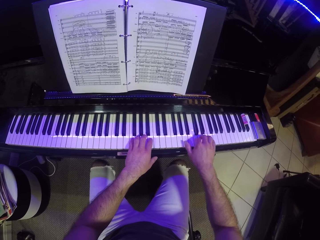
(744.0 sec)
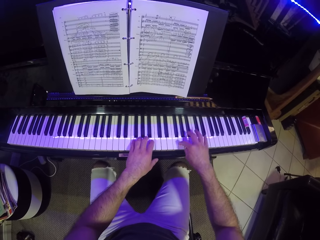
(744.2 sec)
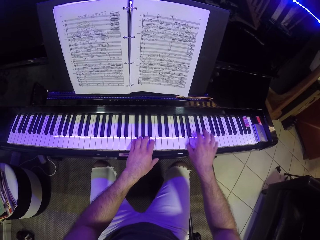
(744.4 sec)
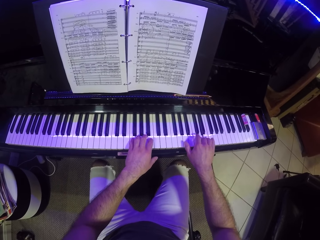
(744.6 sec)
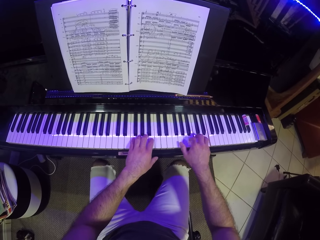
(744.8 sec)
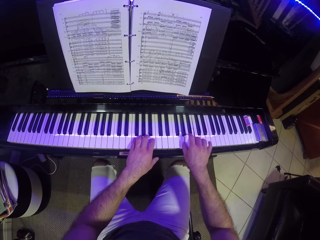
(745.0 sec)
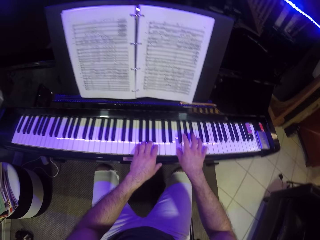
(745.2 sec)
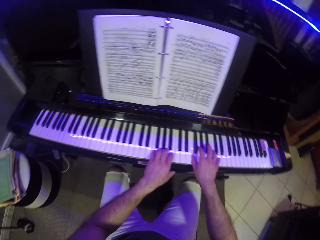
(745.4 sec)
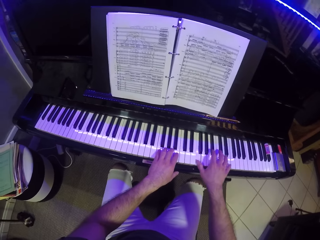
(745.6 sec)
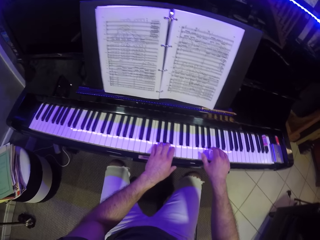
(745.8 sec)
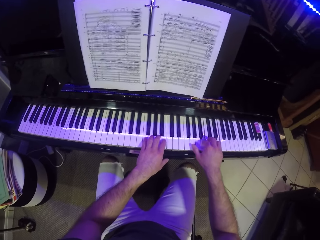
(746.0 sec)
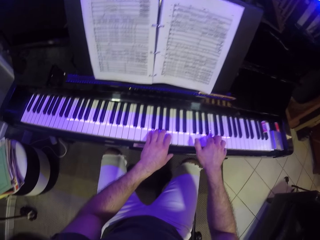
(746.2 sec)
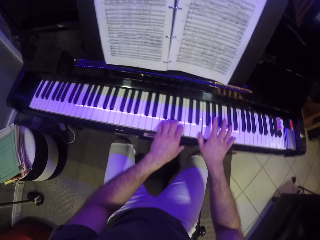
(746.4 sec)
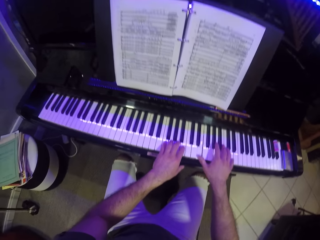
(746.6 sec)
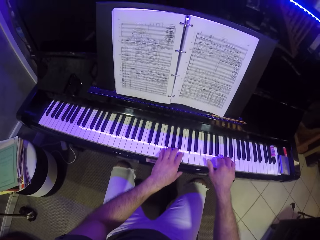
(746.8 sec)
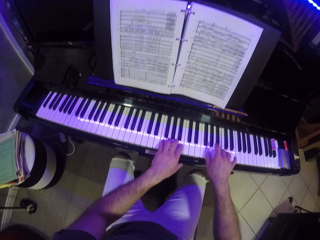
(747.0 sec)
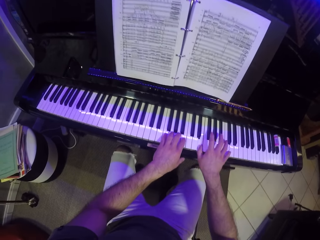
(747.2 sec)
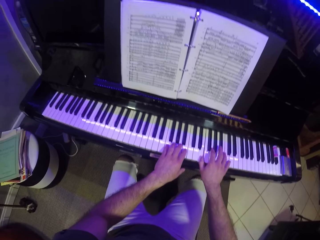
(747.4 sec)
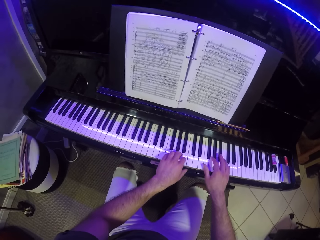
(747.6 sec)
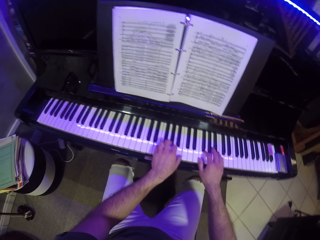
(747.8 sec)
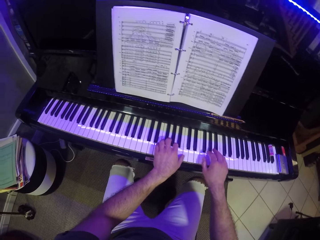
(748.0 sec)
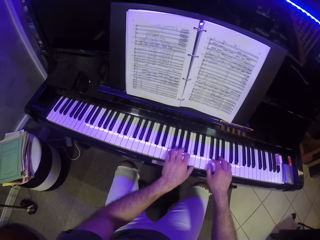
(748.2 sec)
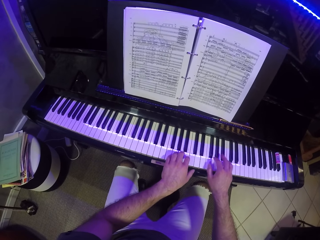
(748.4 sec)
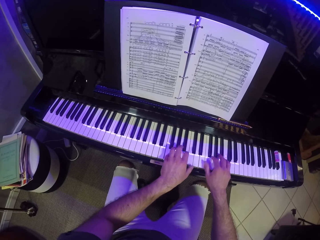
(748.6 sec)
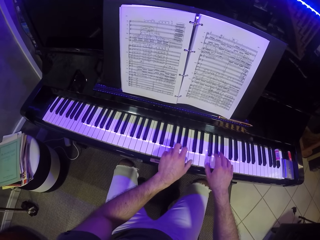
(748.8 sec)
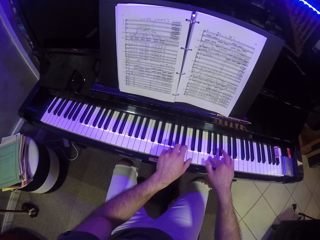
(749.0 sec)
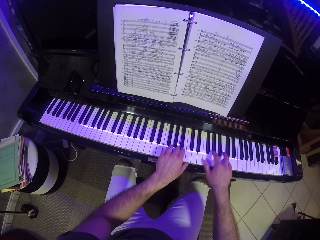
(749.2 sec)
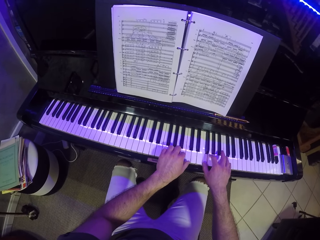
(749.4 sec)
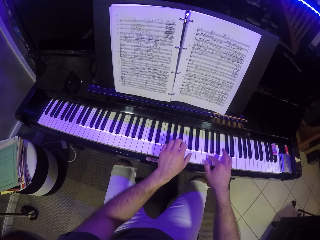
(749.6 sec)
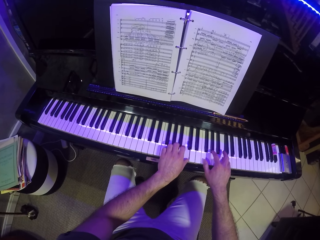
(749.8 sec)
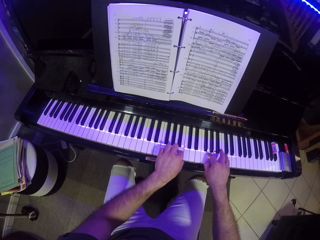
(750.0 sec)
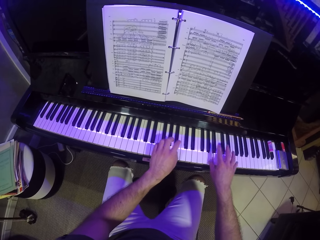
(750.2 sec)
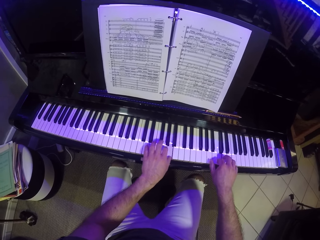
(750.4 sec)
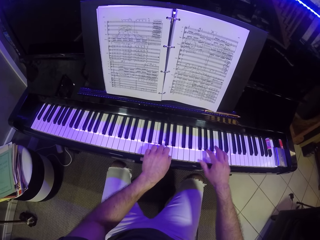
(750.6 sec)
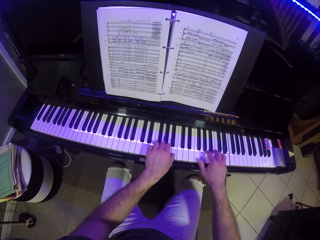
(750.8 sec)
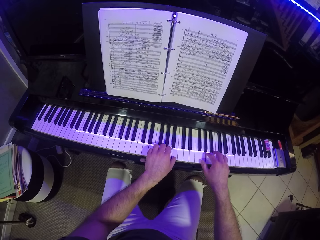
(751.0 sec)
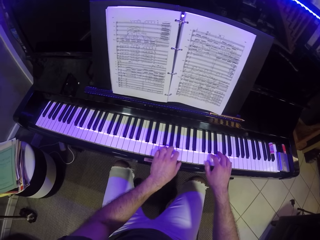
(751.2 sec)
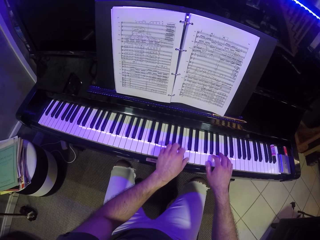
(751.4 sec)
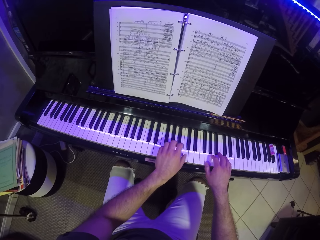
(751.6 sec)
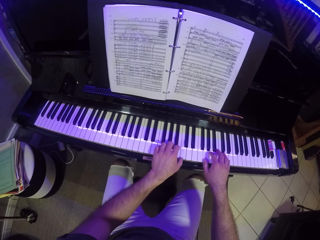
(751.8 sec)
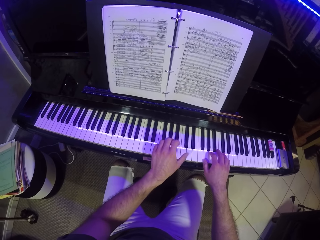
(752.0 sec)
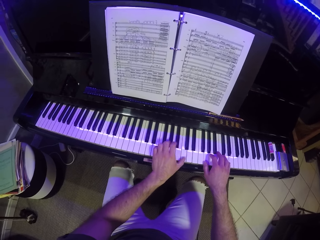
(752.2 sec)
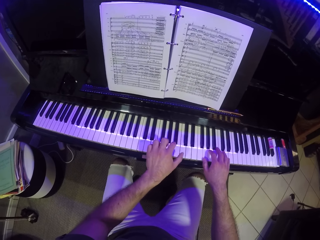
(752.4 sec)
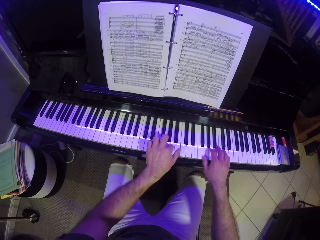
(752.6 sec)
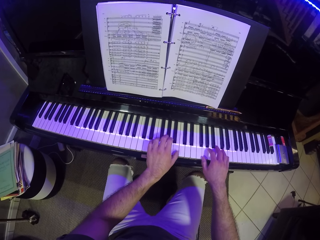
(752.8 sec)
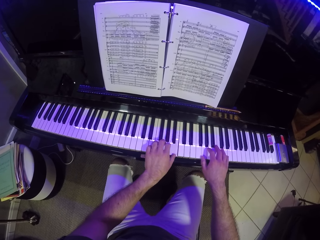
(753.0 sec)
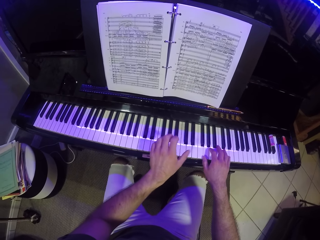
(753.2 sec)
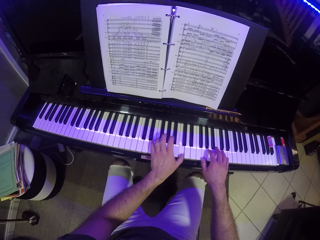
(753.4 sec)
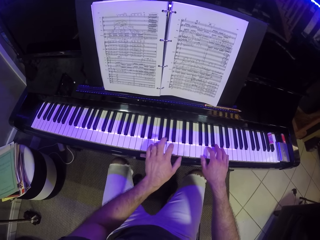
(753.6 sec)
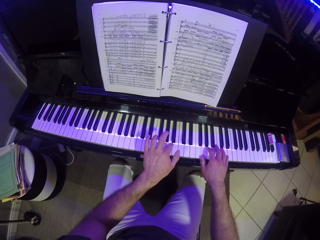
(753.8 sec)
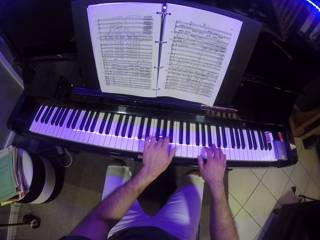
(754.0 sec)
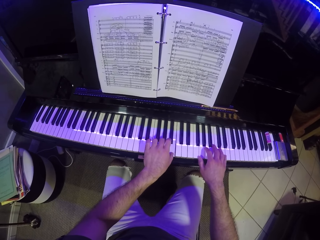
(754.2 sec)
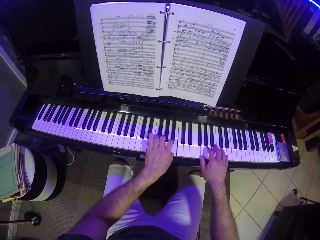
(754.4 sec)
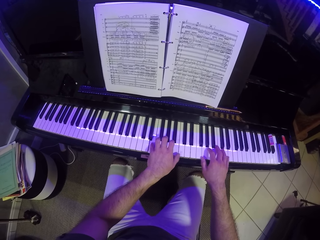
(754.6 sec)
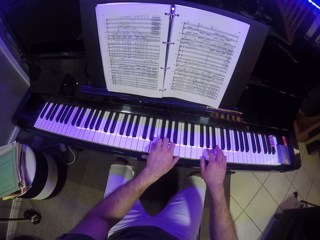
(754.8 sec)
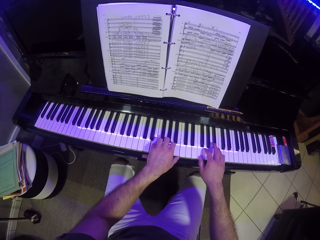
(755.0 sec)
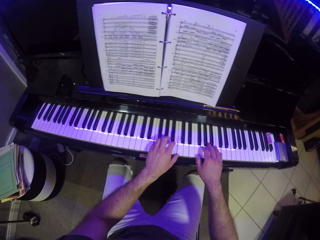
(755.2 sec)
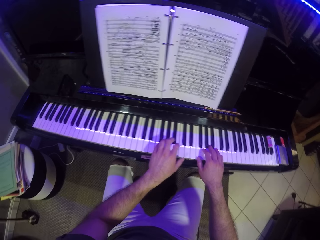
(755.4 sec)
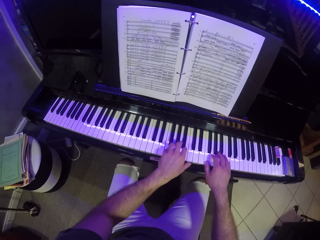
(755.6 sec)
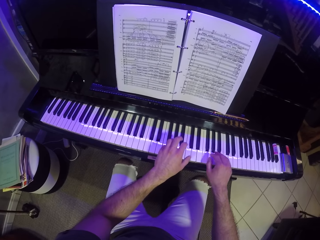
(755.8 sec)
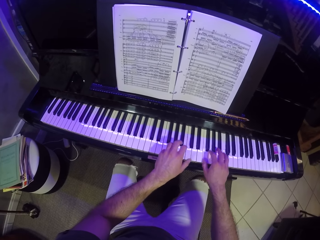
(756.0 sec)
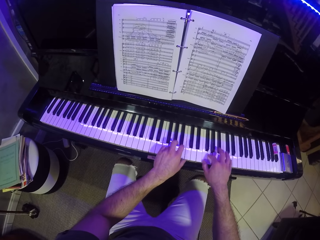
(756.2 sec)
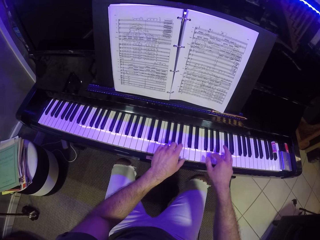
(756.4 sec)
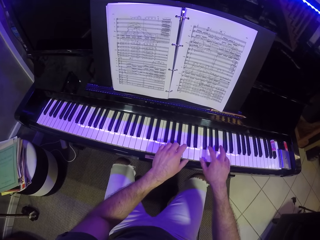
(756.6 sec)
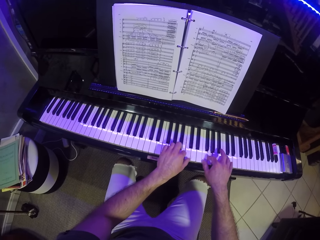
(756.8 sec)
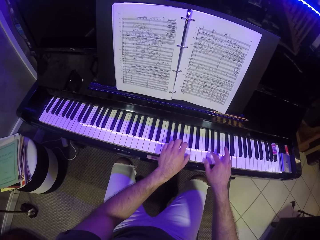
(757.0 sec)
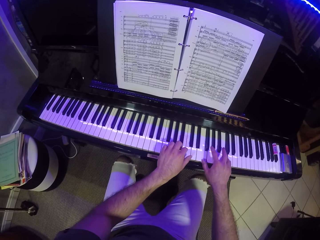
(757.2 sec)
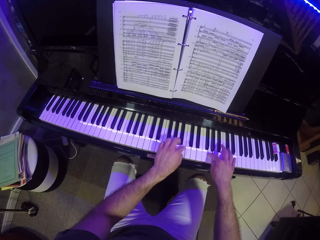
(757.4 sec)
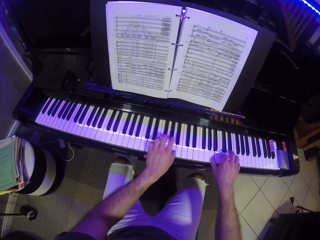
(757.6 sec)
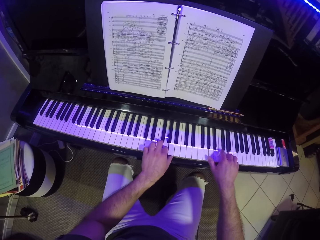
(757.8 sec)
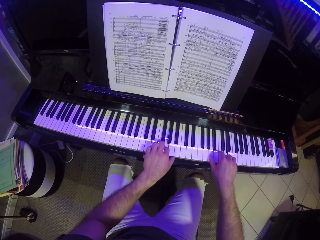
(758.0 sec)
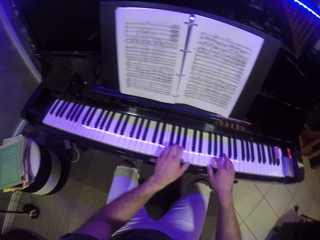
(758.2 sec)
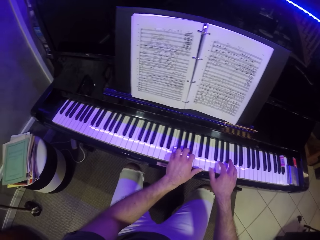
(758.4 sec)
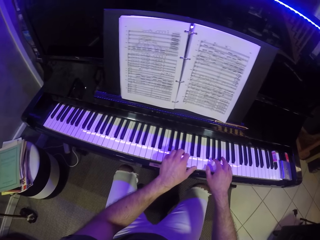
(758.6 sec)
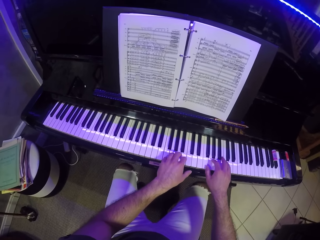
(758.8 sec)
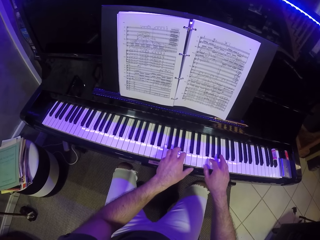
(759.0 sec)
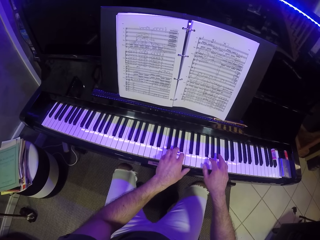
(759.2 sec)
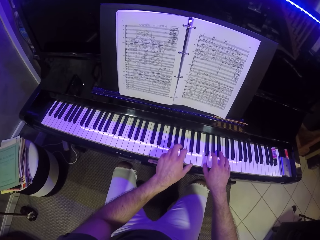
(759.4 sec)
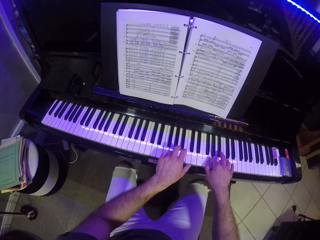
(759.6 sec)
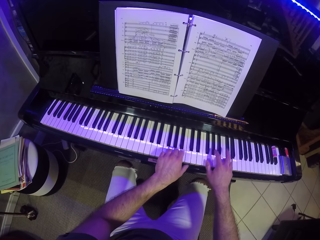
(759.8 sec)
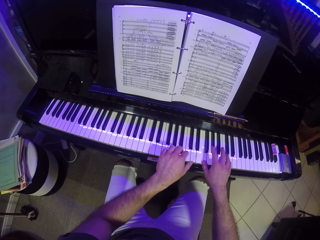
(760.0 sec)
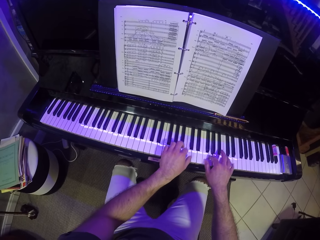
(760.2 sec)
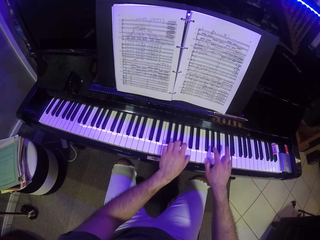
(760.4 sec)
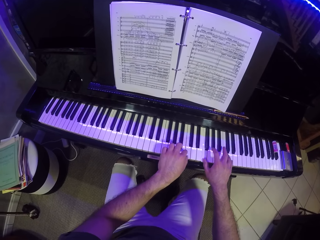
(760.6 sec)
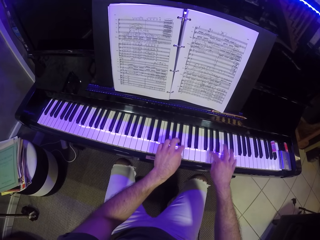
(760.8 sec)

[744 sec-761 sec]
The camera wearer plays the keyboard with both hands. He plays the keyboard with his left hand. He plays the keyboard with both hands.

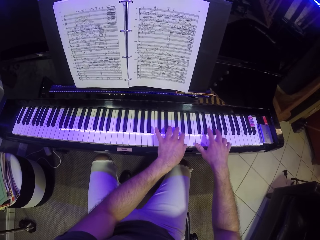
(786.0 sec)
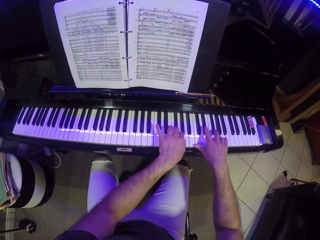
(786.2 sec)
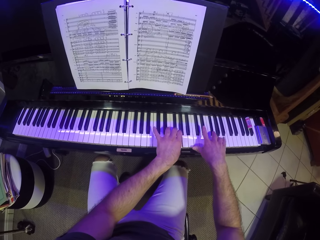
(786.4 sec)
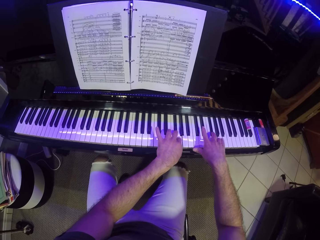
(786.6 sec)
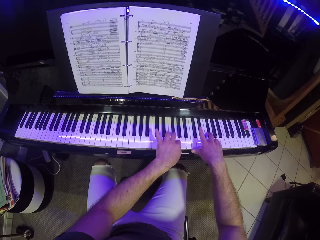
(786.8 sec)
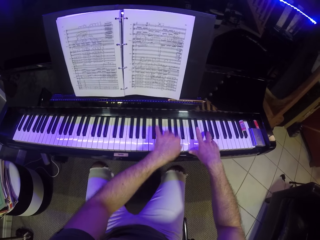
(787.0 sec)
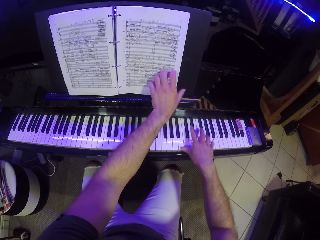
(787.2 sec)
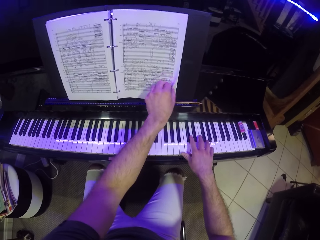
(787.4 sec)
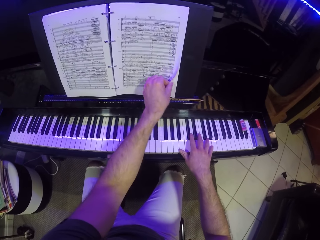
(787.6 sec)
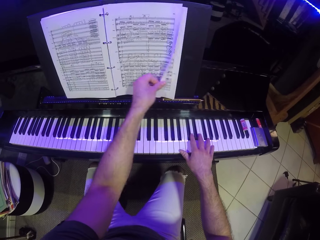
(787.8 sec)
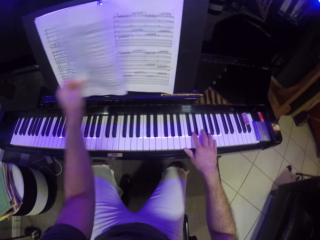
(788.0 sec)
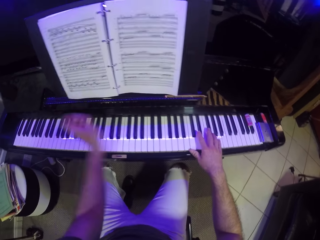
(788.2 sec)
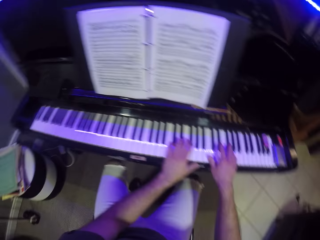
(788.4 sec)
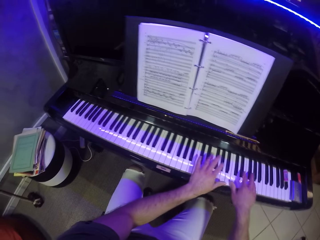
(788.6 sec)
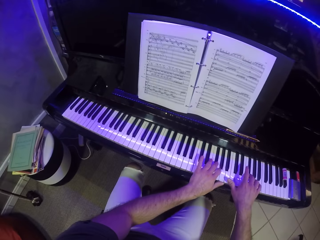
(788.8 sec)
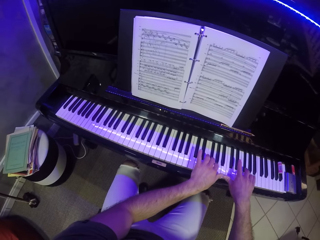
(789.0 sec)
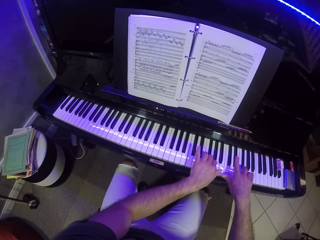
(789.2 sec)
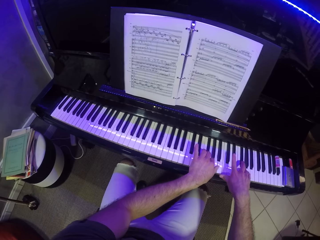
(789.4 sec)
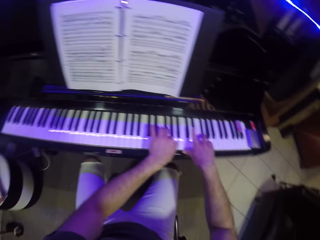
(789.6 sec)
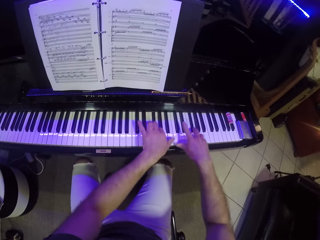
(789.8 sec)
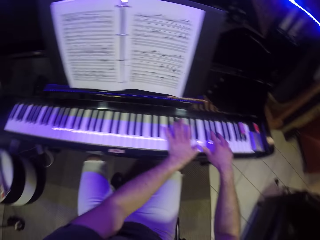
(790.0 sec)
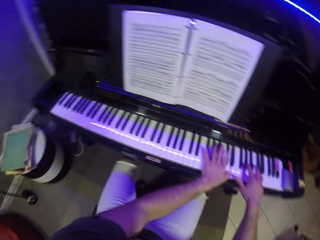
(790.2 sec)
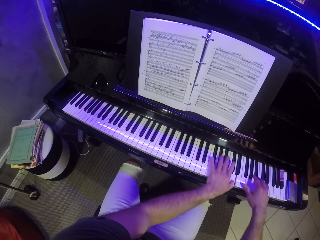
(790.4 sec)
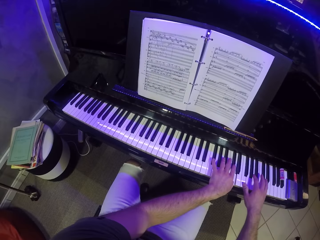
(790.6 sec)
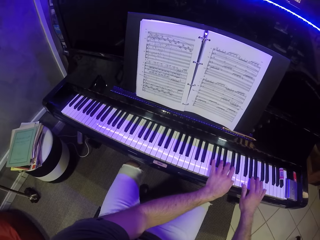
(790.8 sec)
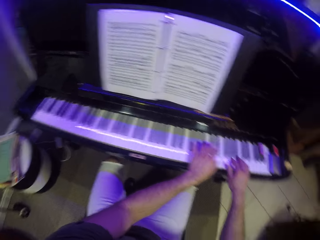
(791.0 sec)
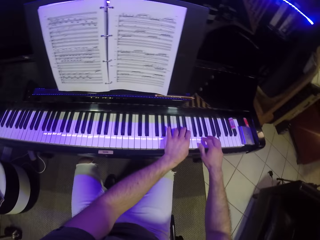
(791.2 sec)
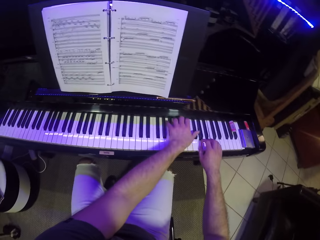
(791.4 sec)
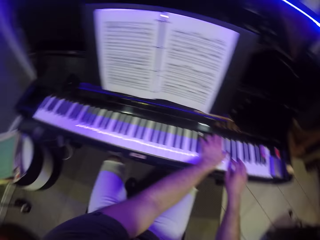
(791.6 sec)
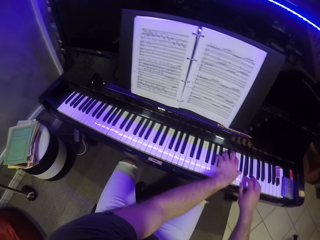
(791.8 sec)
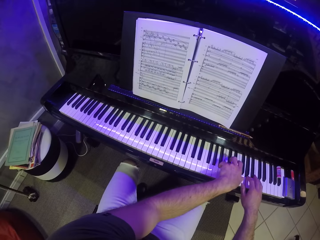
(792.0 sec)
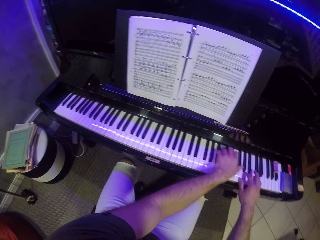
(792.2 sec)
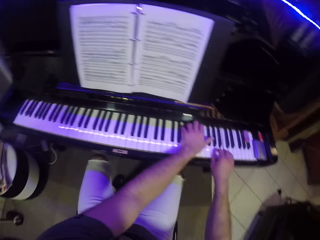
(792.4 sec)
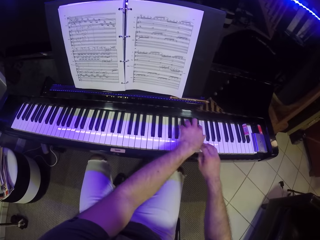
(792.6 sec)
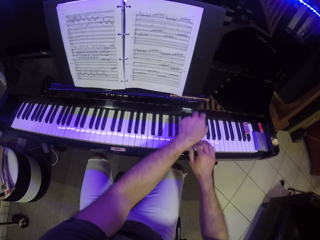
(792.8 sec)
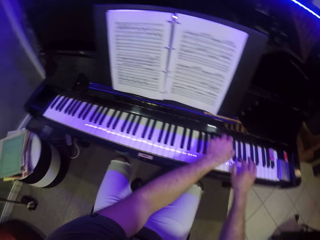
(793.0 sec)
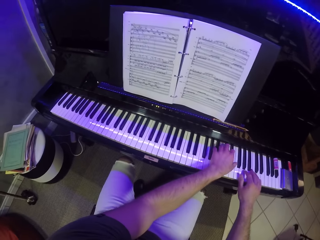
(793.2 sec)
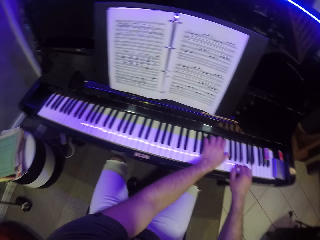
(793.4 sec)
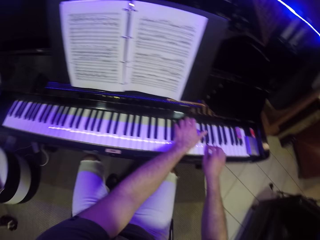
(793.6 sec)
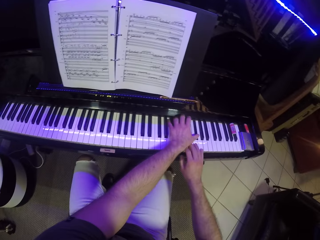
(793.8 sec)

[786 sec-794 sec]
The camera wearer turns a sheet of the music sheet on the music rack on the keyboard with his left hand. He opens a music book with his left hand. He plays the music keyboard with both his hands.
